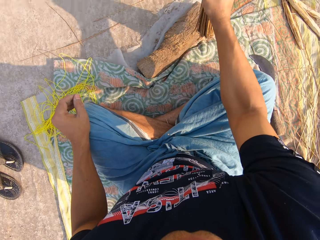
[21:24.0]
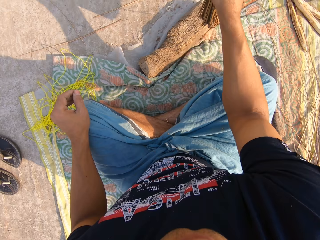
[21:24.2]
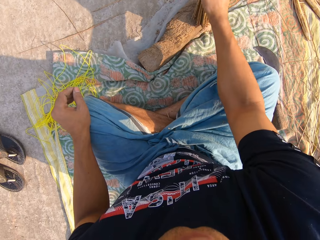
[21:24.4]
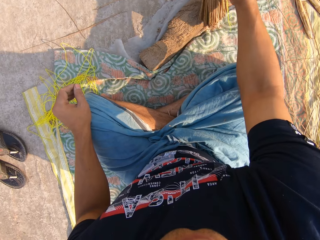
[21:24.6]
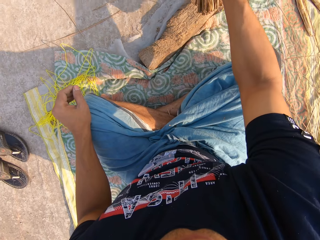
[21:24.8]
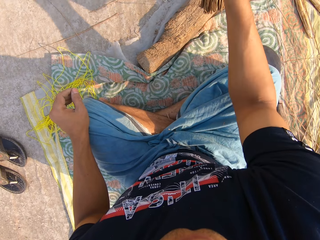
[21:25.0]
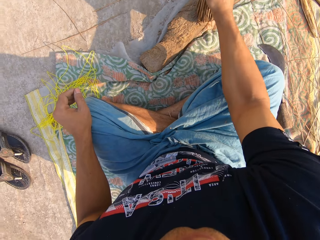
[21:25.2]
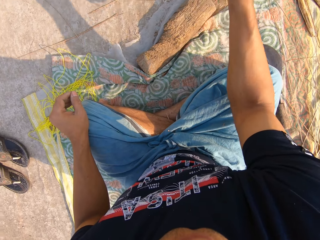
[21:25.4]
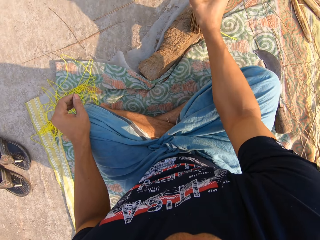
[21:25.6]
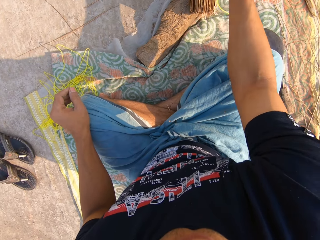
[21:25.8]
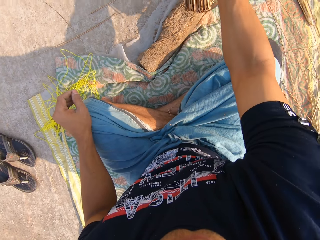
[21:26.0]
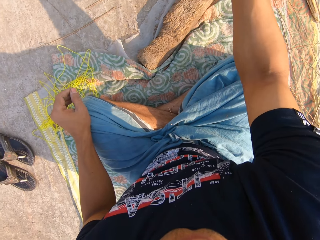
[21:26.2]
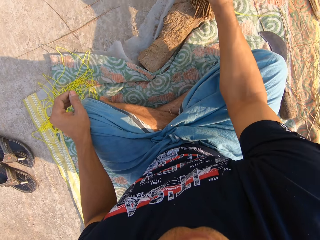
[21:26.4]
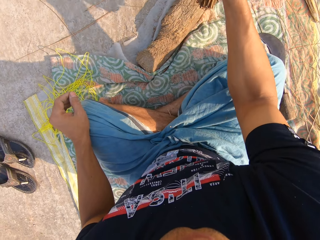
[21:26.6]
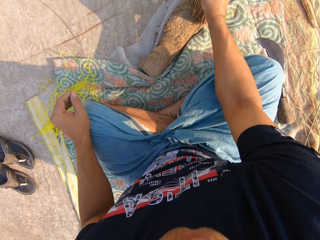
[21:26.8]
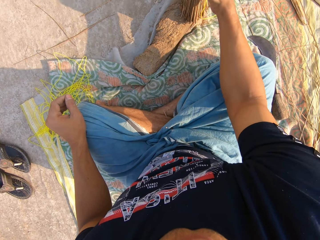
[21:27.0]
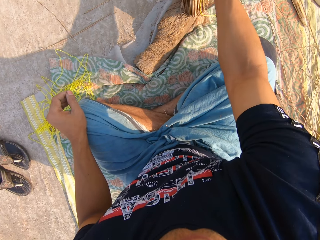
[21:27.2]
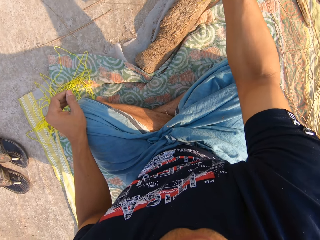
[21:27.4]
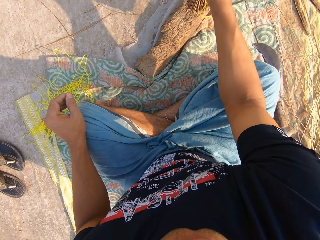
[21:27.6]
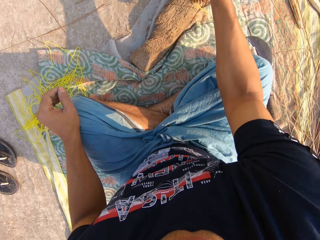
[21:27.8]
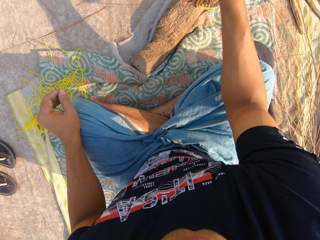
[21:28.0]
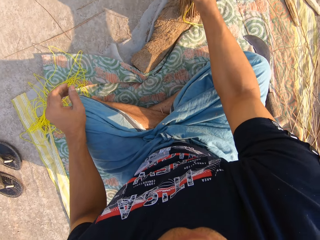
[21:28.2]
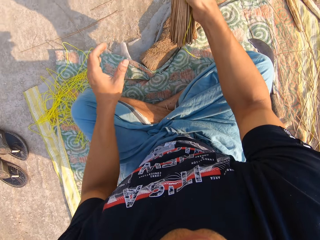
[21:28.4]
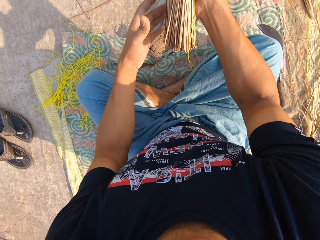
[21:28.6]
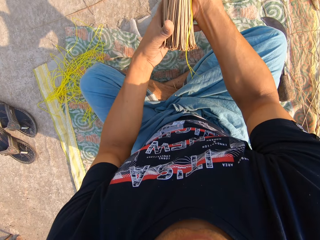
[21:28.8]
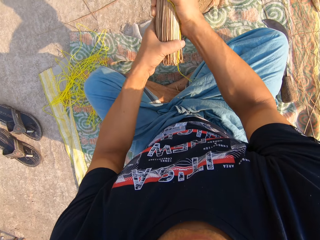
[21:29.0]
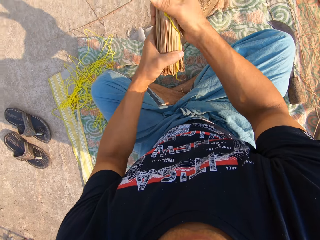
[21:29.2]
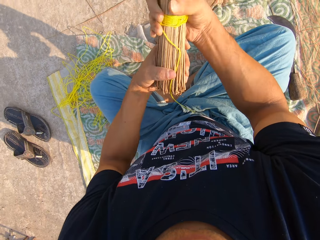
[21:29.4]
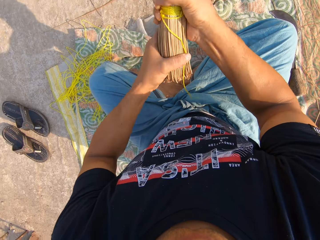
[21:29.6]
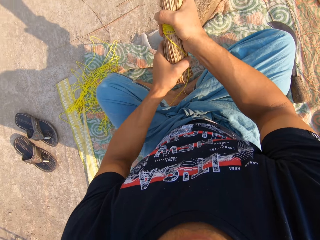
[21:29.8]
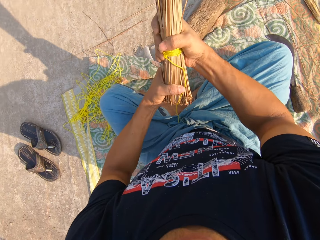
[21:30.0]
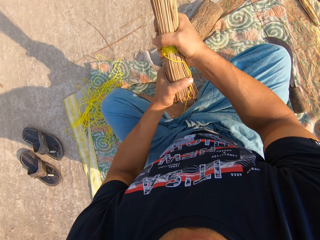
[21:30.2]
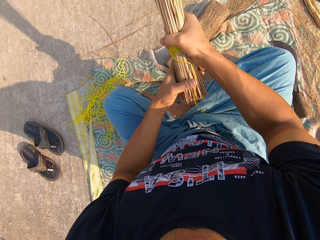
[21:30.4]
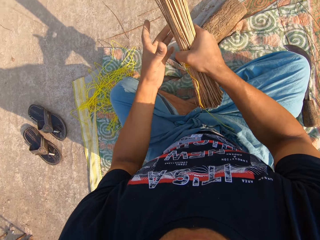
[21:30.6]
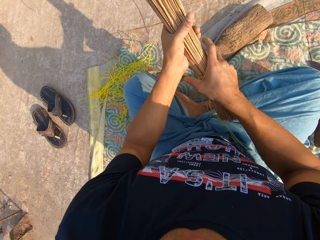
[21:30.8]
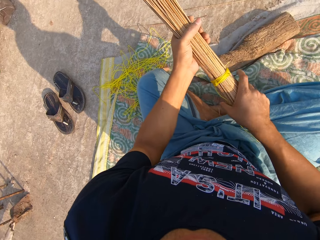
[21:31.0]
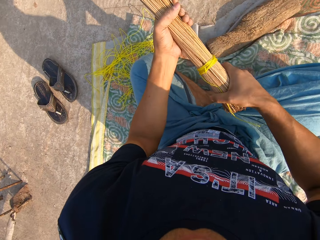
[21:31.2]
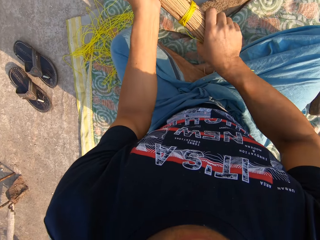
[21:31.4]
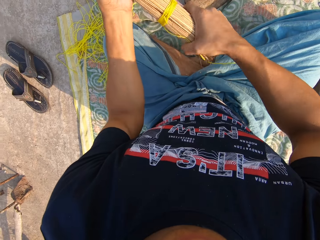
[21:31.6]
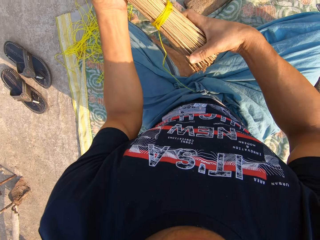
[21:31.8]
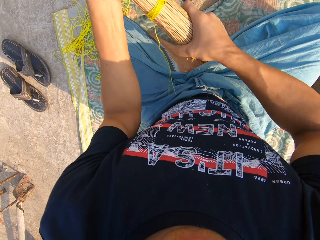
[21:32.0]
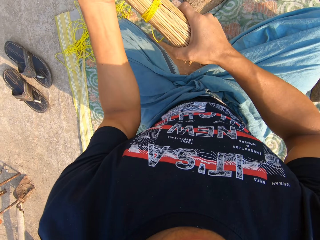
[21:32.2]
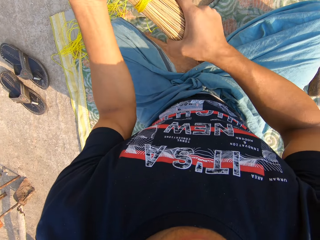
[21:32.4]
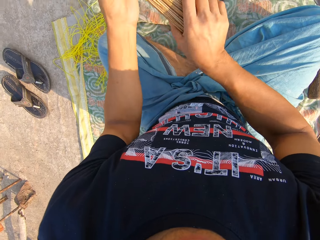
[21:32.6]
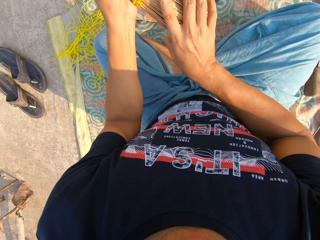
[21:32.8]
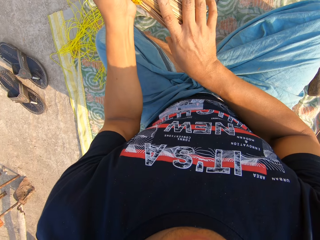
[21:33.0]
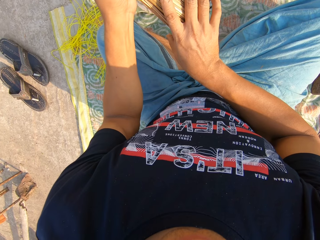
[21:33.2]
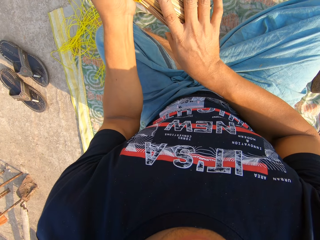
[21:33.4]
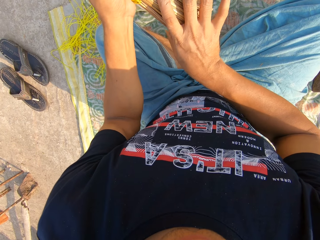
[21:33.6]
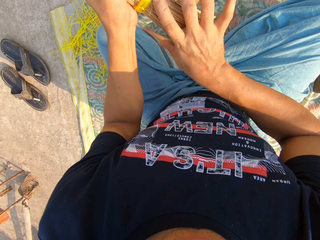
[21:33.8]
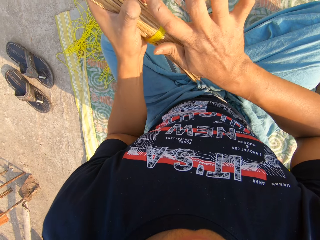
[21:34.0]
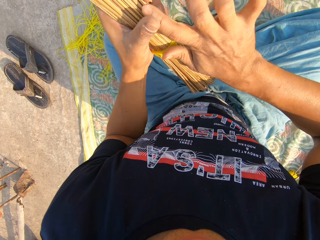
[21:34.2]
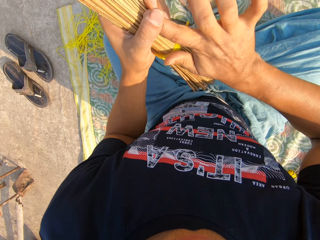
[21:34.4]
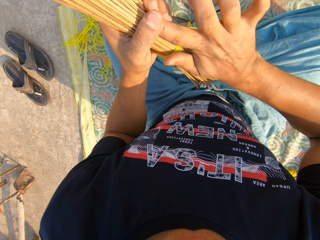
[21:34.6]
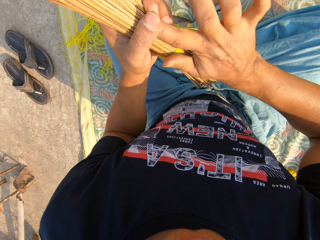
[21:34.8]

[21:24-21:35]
The camera wearer holds the broom with both his hands. He adjusts the broomsticks with both his hands. He stares at his hand.

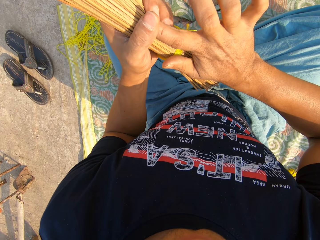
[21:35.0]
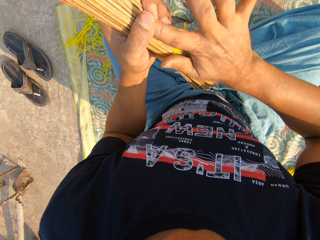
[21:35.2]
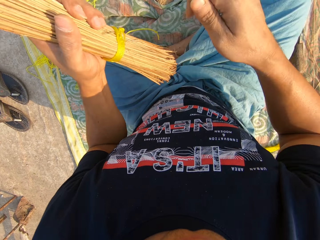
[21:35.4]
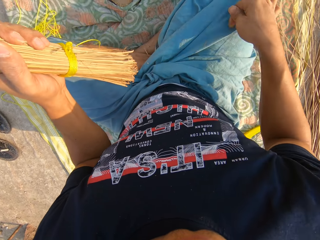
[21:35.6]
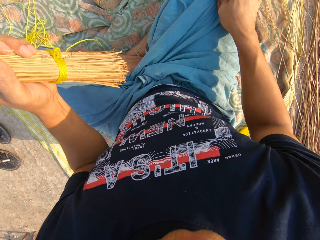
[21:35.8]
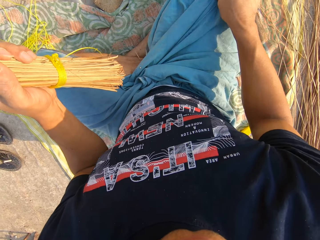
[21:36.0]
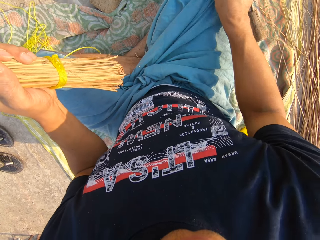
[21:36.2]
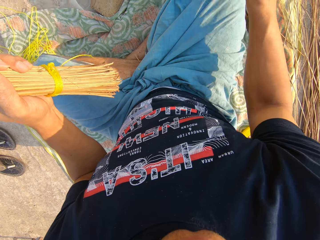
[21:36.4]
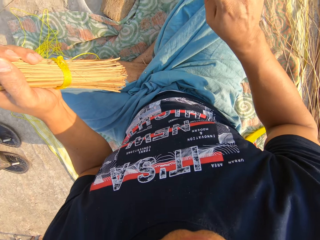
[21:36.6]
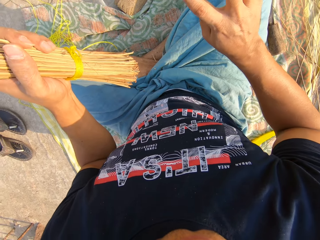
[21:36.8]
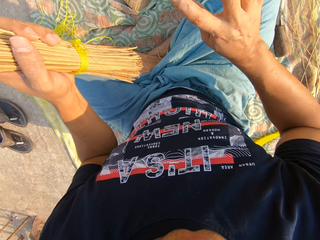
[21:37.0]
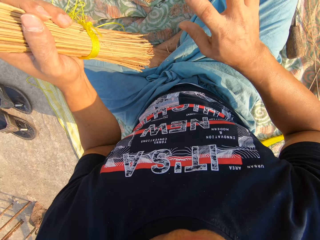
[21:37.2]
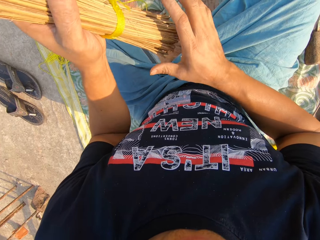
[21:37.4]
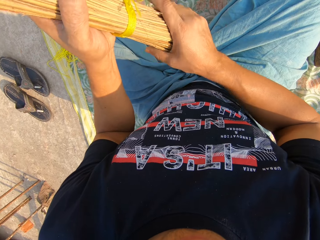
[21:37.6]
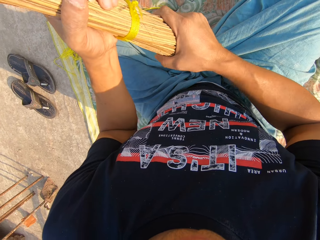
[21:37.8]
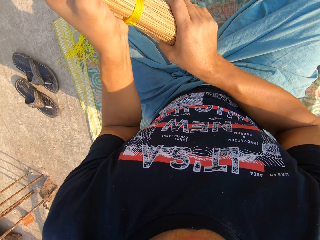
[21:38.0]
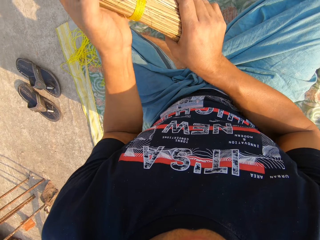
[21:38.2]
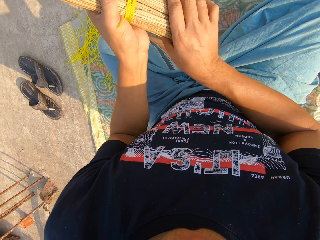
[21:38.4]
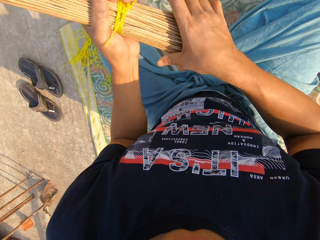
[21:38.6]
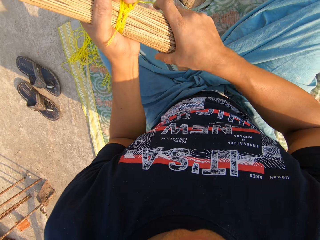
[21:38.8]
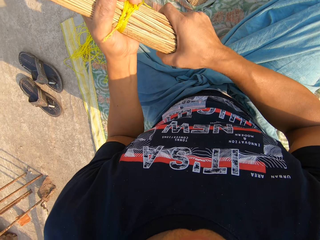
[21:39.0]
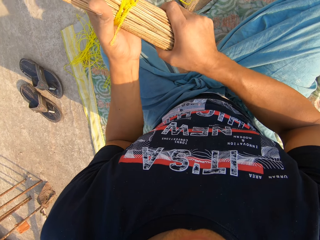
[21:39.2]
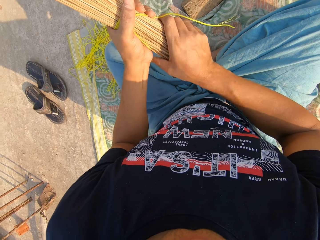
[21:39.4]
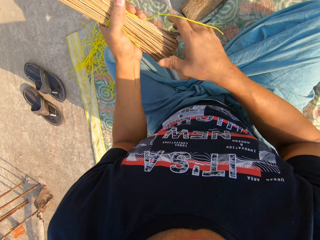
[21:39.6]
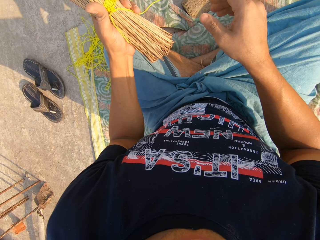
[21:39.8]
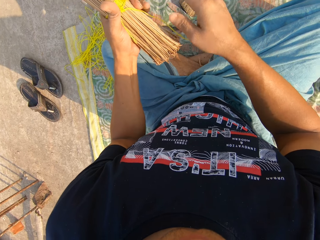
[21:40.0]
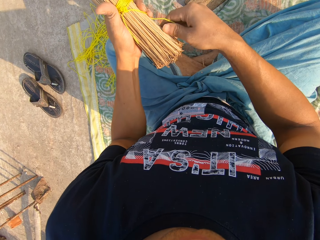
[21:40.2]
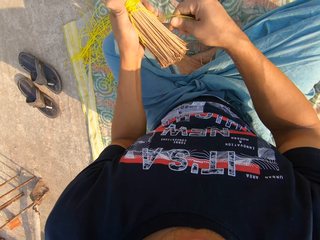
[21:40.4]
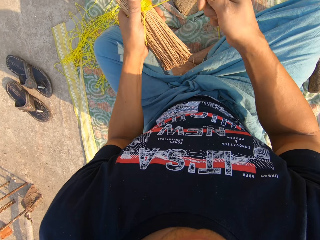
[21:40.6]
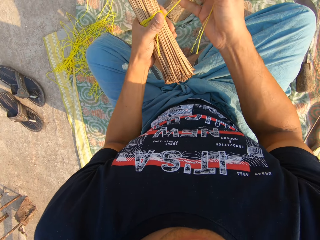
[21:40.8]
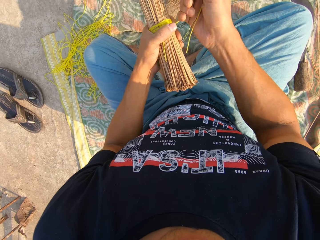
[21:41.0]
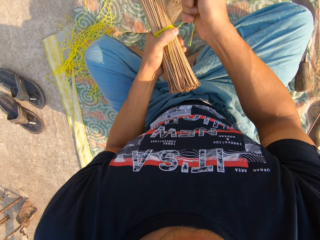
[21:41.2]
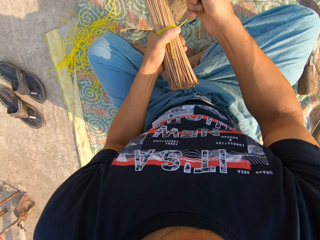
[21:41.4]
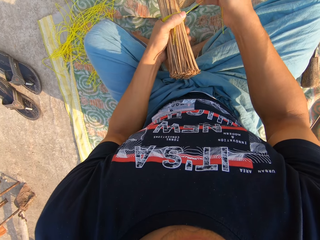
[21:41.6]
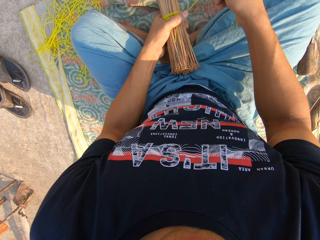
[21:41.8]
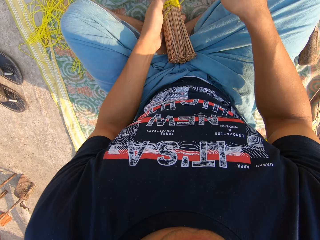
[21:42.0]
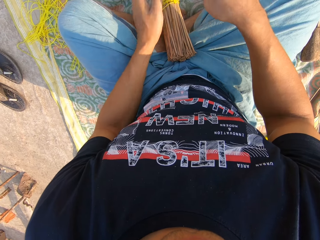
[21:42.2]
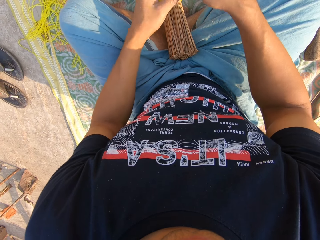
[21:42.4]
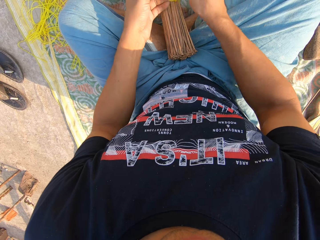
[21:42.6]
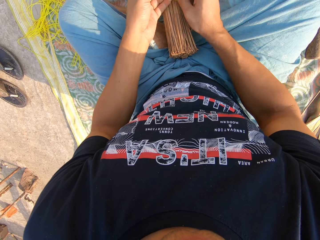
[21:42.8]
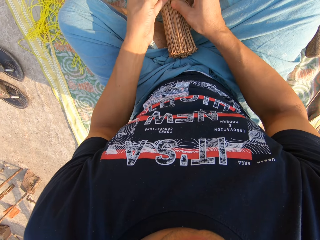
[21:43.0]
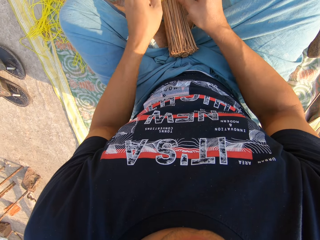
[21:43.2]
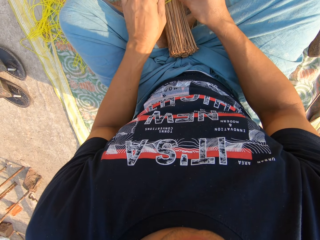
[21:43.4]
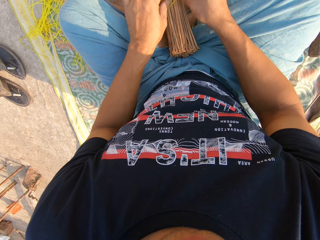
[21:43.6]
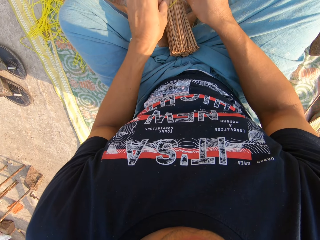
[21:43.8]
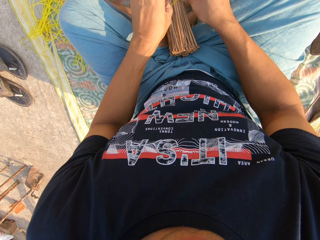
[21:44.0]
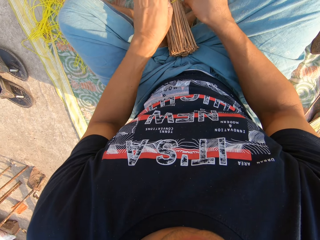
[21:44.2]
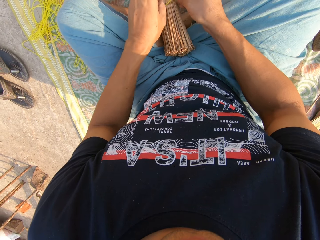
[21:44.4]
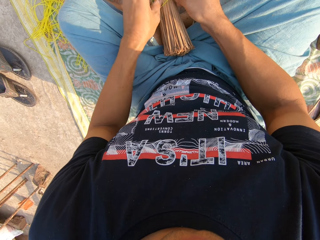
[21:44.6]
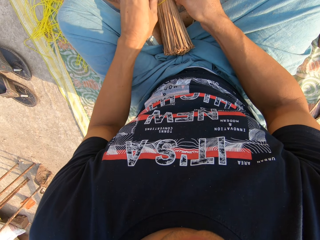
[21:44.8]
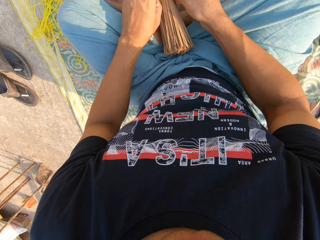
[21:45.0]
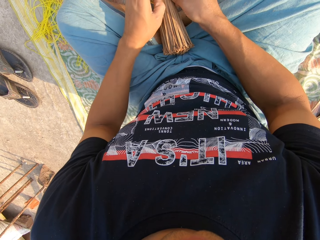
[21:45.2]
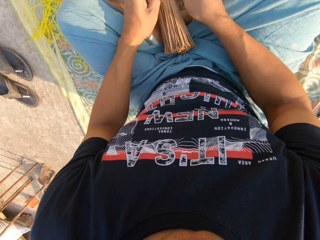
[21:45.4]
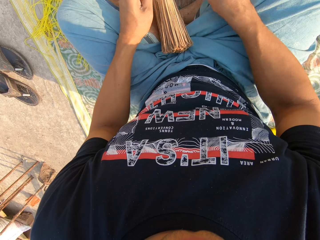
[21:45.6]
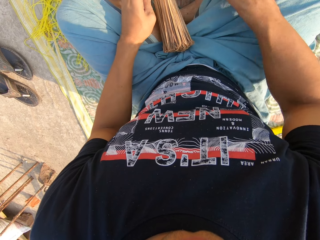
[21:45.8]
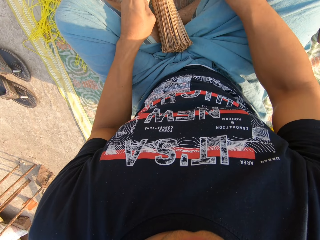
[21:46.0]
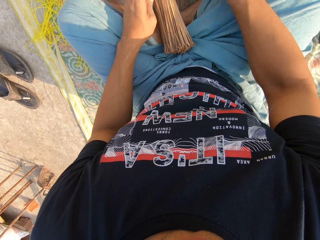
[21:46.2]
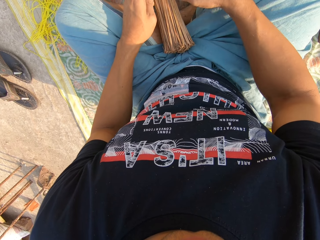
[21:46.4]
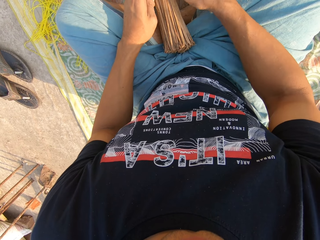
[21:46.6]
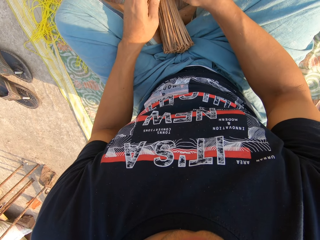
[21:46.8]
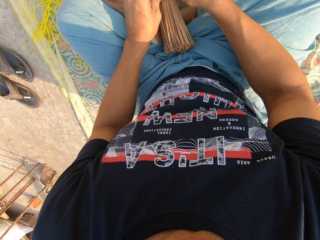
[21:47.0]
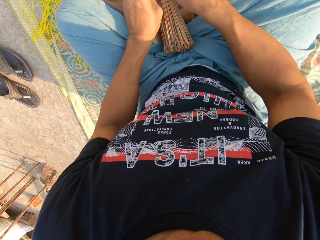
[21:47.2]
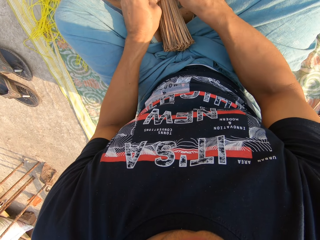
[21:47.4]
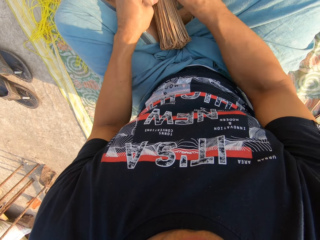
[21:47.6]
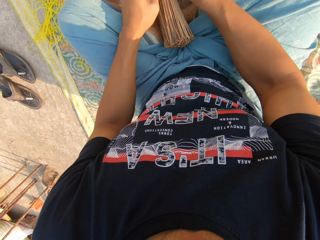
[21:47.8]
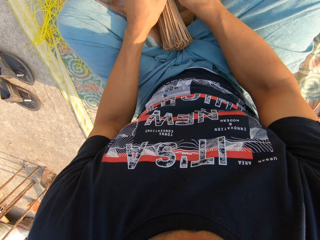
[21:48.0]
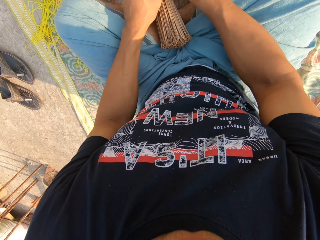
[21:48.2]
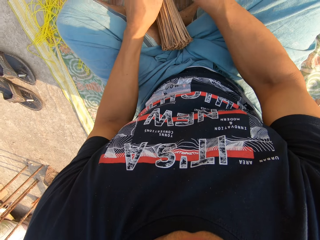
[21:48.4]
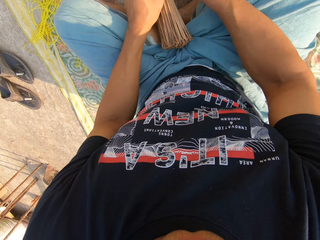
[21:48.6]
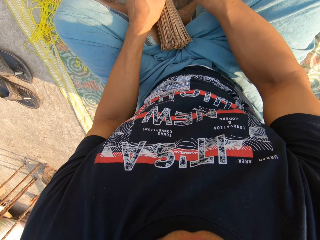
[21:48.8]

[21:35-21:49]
The camera wearer wipes his hand on his cloth. He holds the broom with both his hands. He adjusts the broomsticks with both his hands. He holds the rope with his hand. He tightens the rope around the broom with his right hand. He pulls on the rope with his hand. He drops the broom. He ties the rope on the broomstick. He tightens the rope around the broom with both hands.
